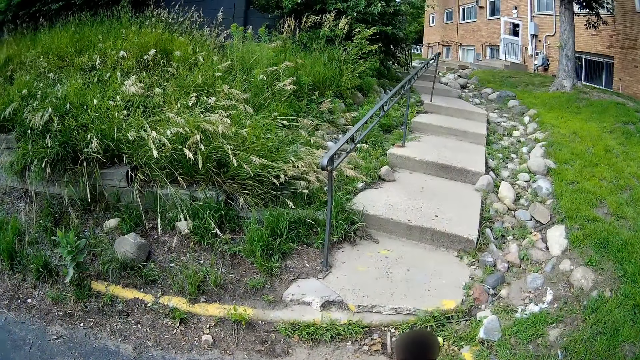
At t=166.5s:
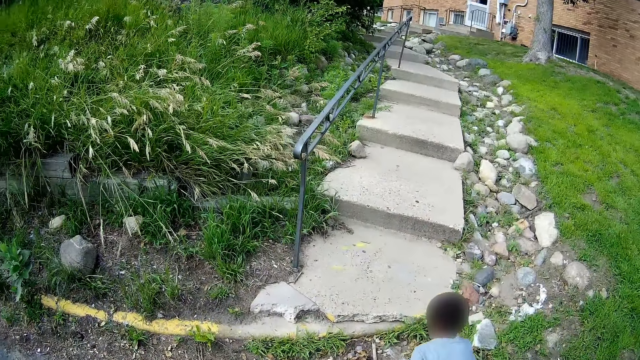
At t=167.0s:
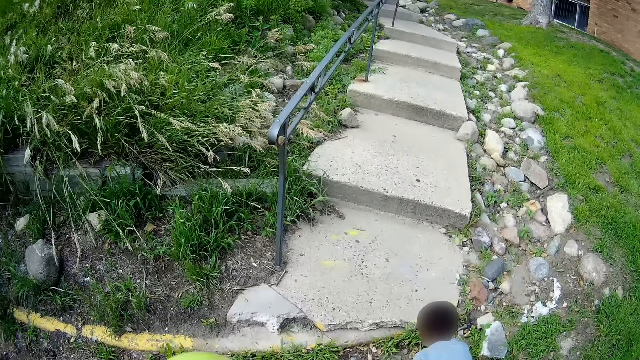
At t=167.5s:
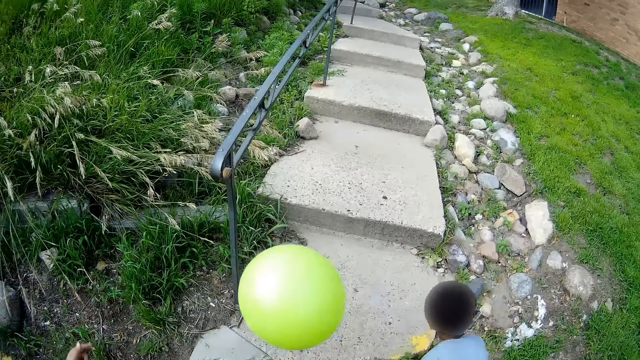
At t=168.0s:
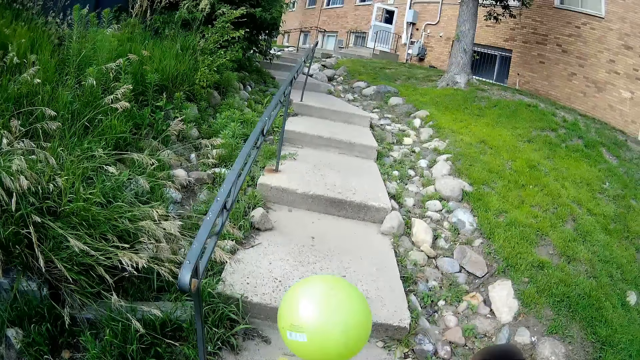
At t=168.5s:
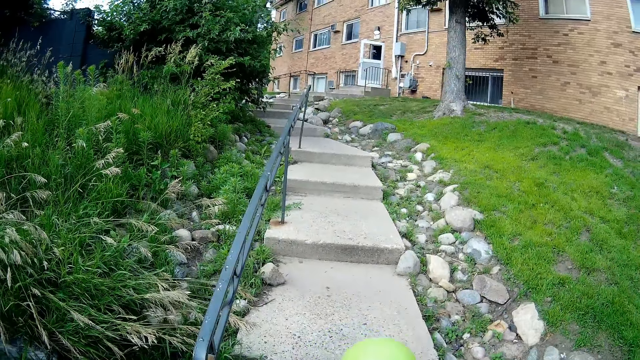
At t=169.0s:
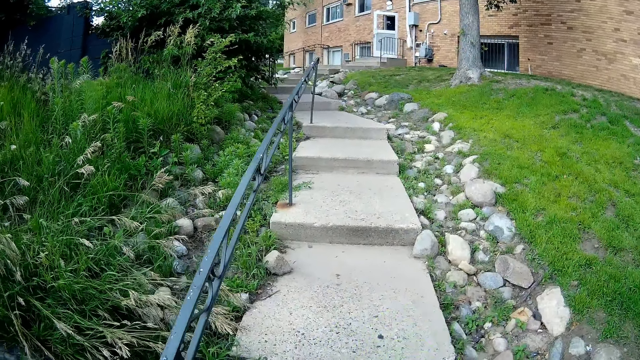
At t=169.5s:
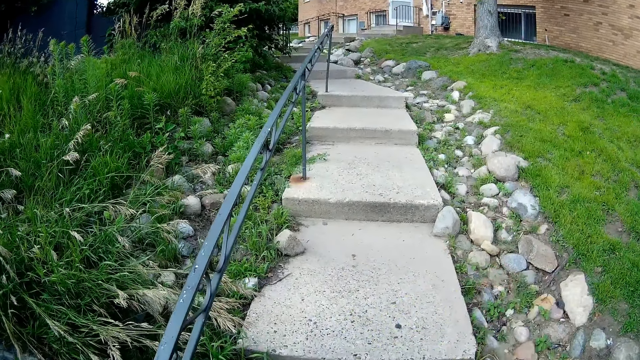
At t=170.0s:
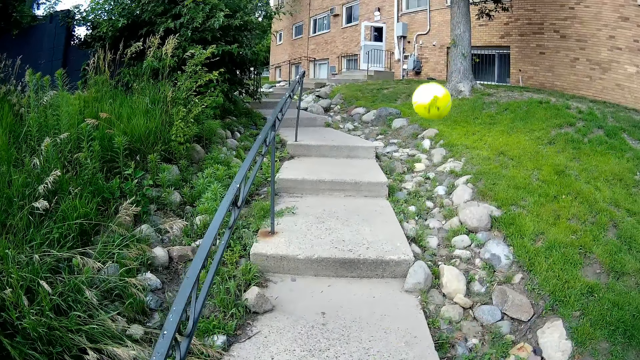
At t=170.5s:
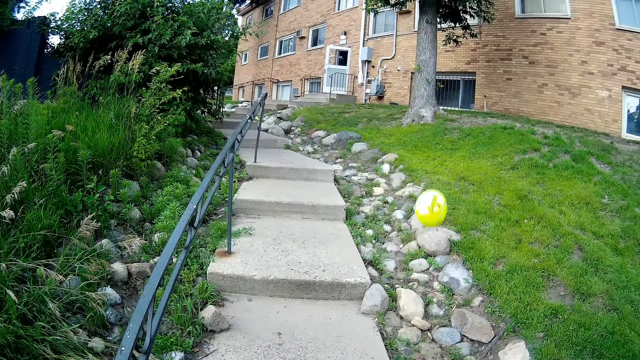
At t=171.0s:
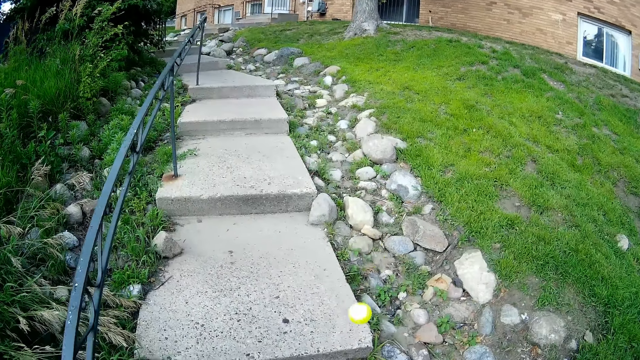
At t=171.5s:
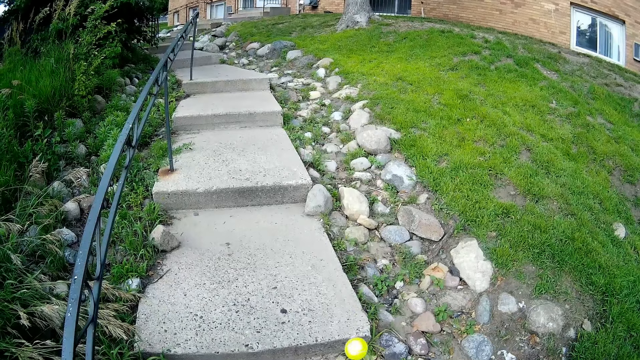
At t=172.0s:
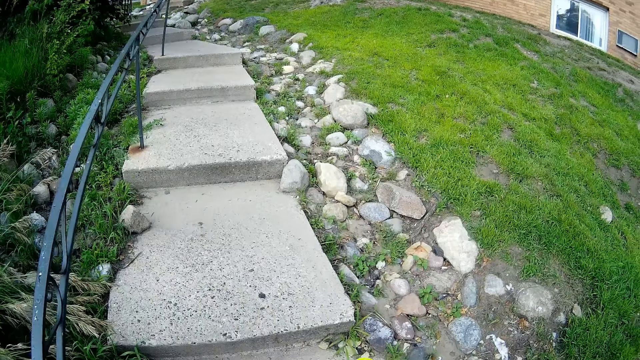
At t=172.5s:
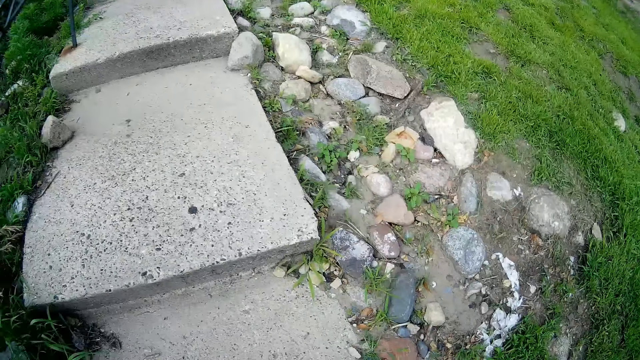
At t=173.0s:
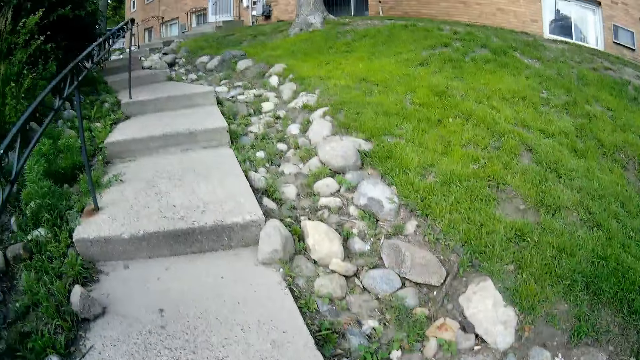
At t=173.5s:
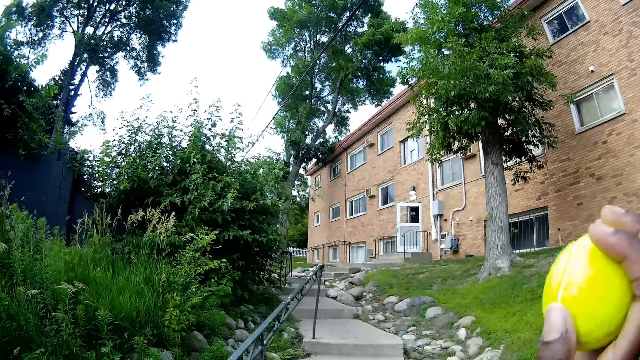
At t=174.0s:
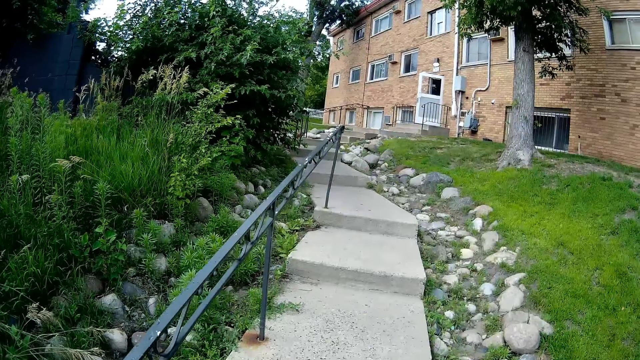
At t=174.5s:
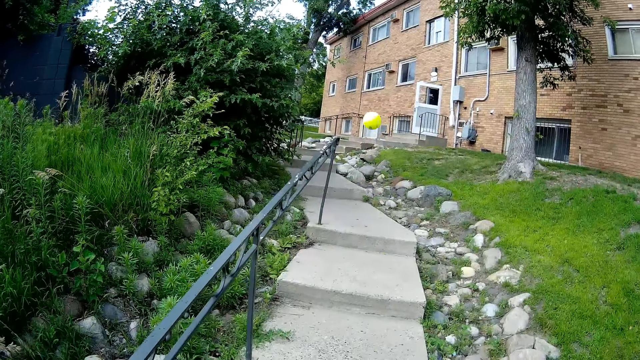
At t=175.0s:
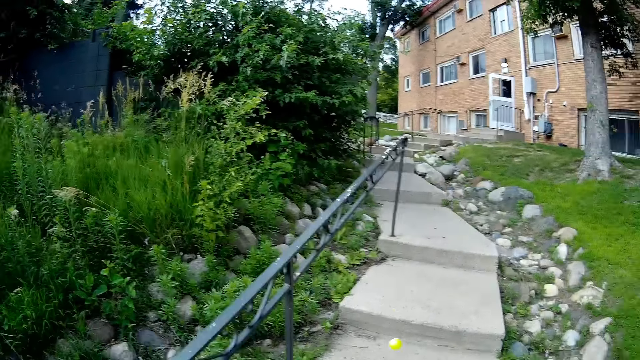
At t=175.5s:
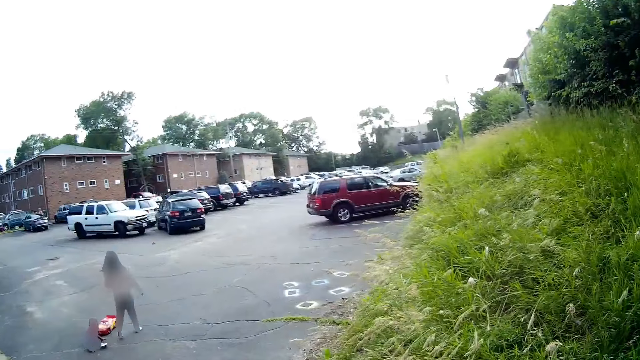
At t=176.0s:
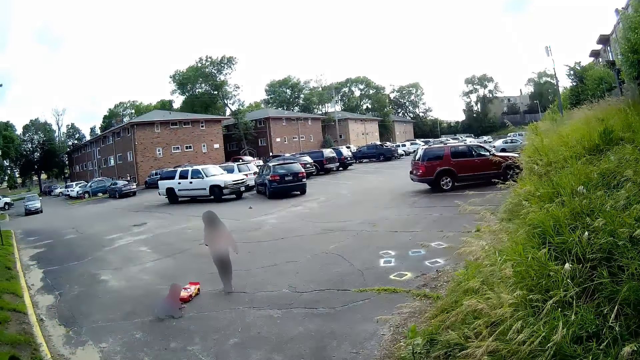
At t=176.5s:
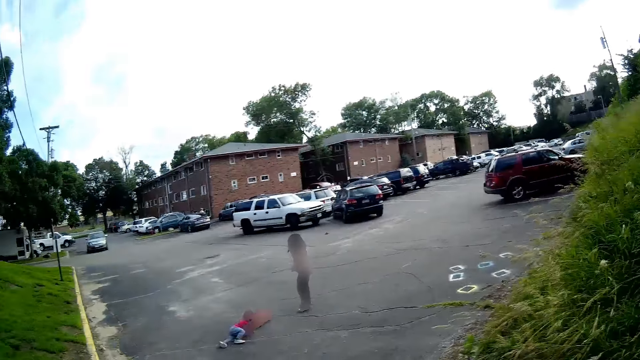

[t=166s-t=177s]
The girl throws the big ball on the ground with both hands. The camera wearer bounces the tennis ball on the floor with her right hand. She bounces the tennis ball on the floor with her right hand again. She turns around.

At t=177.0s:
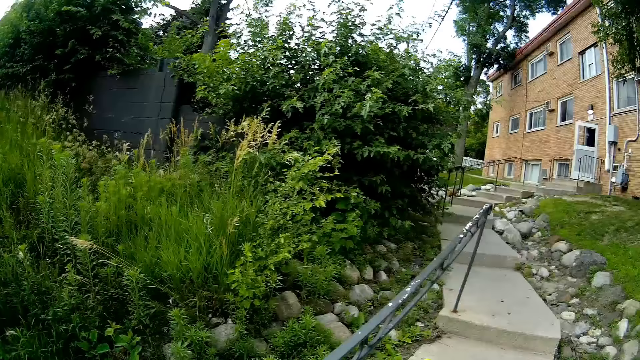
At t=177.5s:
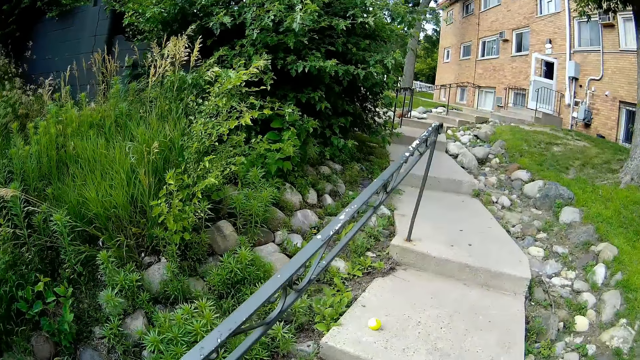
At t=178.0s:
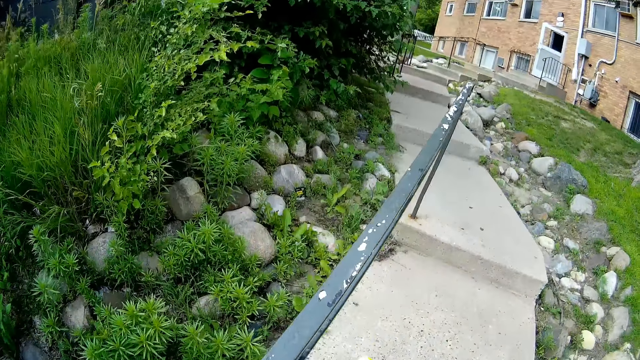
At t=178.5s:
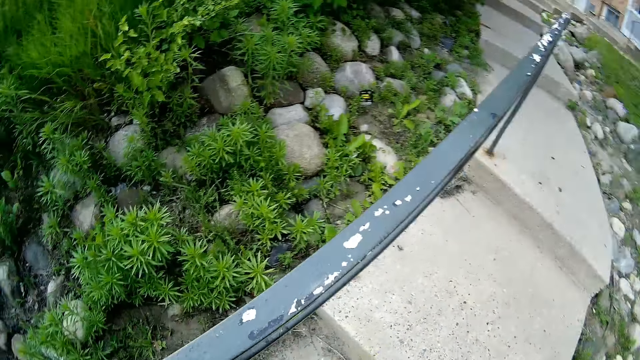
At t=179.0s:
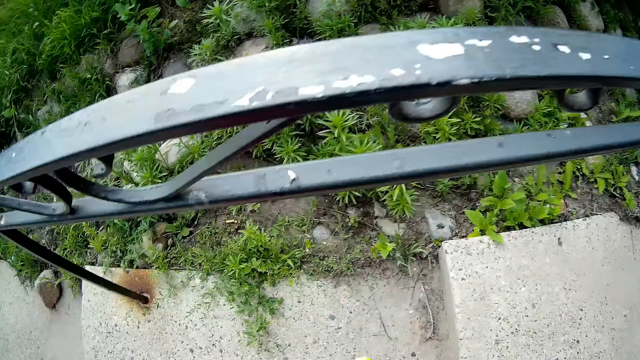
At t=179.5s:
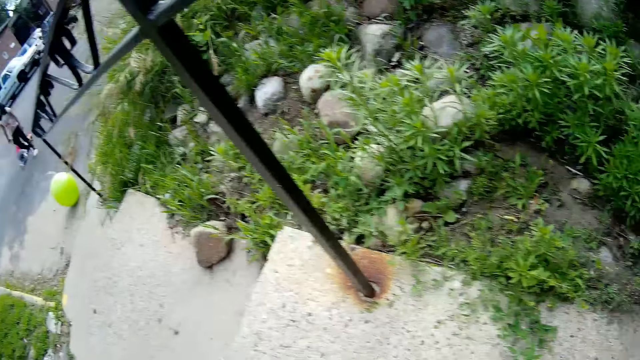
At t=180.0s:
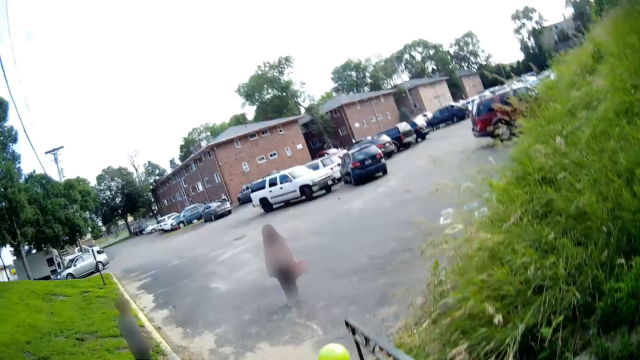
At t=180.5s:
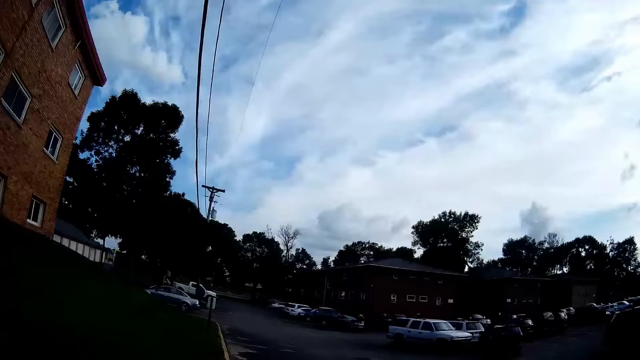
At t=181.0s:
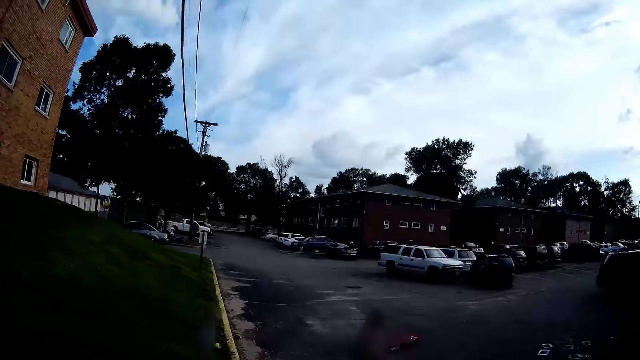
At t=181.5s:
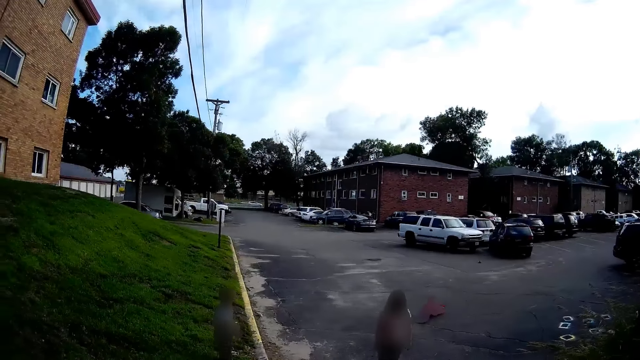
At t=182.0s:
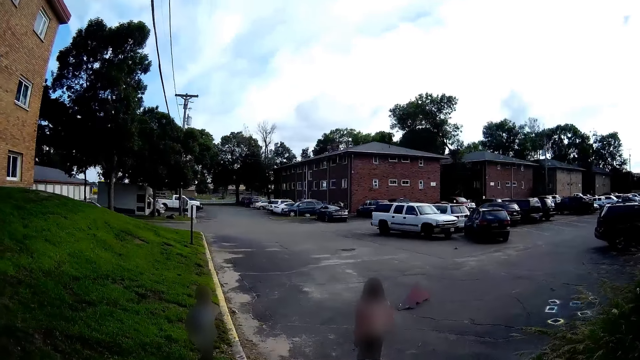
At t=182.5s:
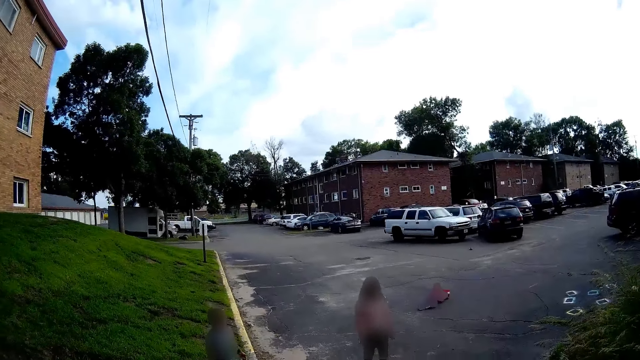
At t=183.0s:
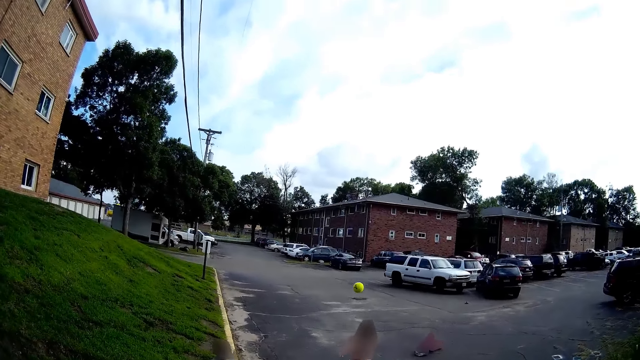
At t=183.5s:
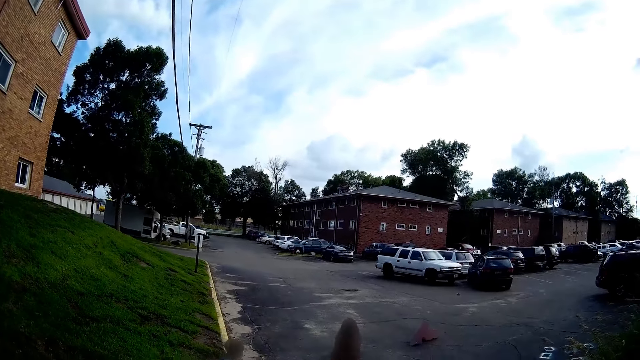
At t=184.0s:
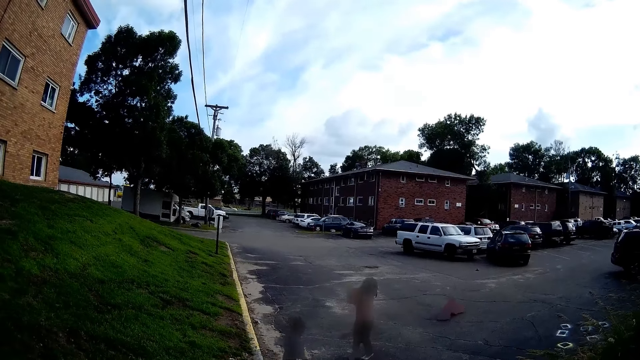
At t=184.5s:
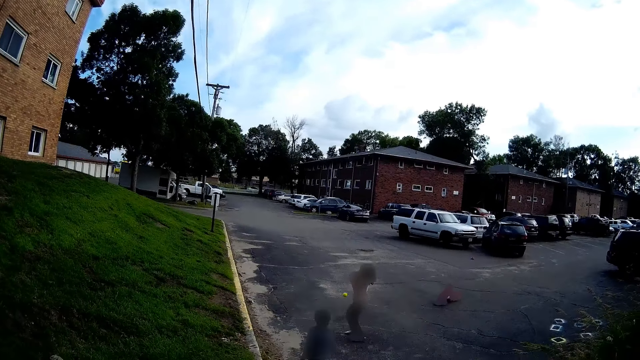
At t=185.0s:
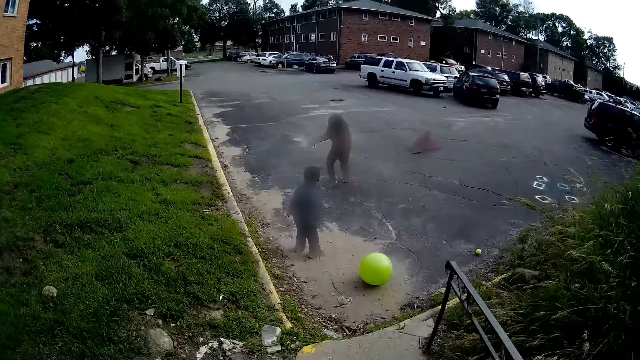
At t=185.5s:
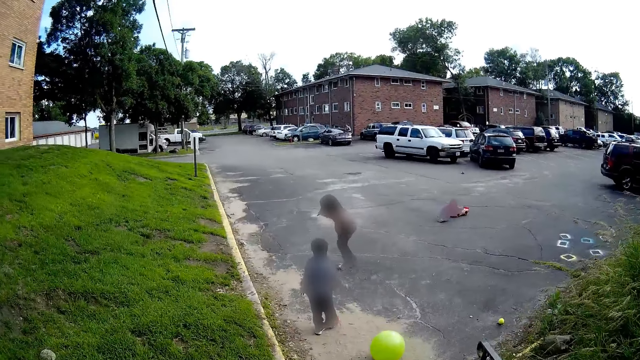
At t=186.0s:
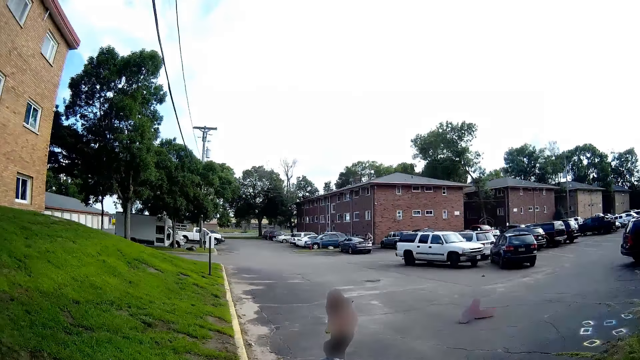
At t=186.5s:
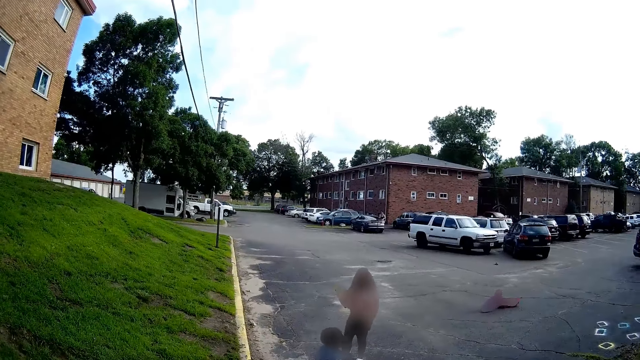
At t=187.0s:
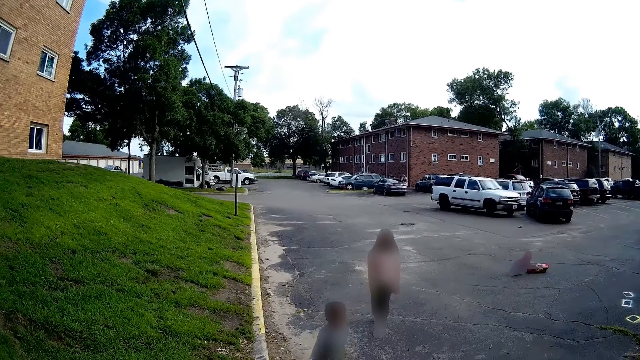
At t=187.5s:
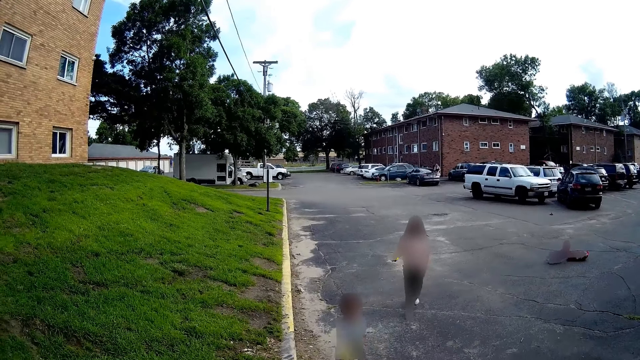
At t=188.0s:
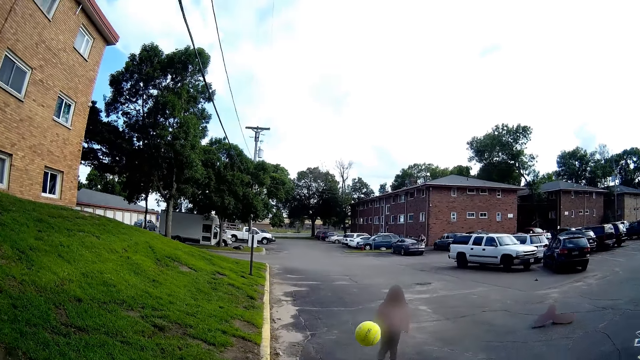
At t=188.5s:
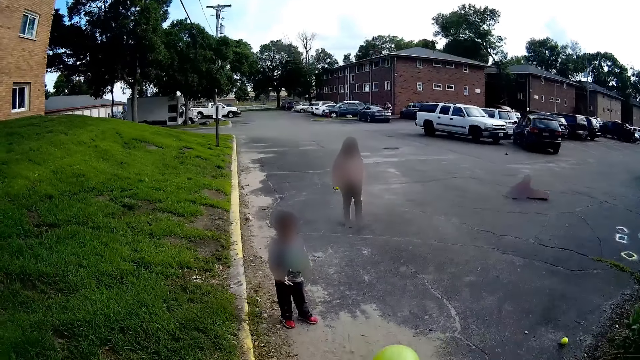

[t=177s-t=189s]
The camera wearer picks up the ball. They interact with a girl. They turn around. They throw the tennis ball towards the girl. Another girl converses with the camera wearer. The first girl catches the tennis ball with both hands. The camera wearer converses with the other girl. The other girl throws the tennis ball towards the camera wearer with her right hand.
